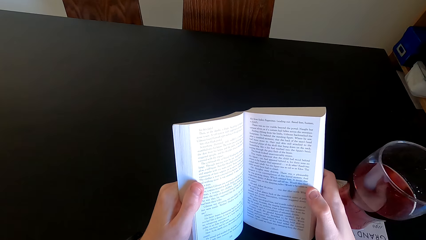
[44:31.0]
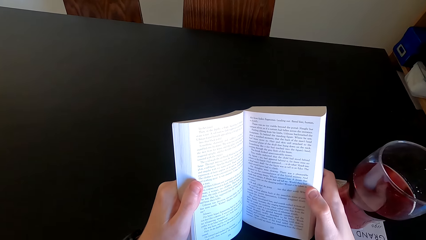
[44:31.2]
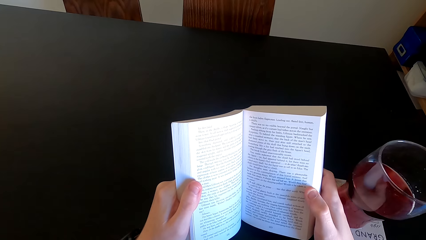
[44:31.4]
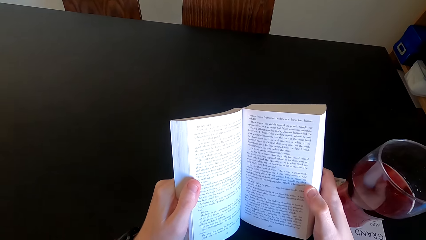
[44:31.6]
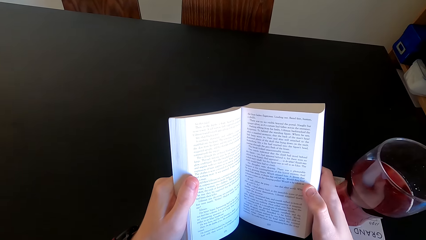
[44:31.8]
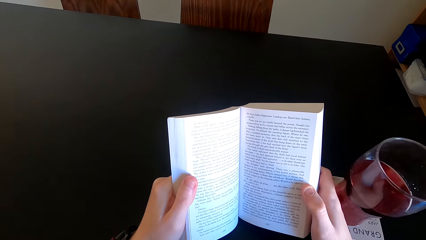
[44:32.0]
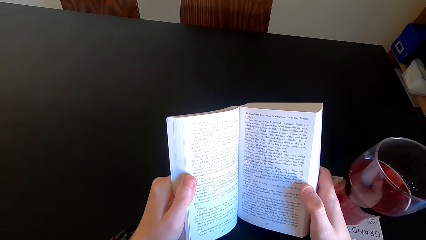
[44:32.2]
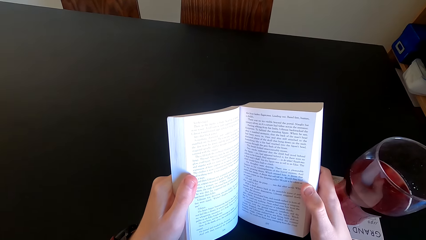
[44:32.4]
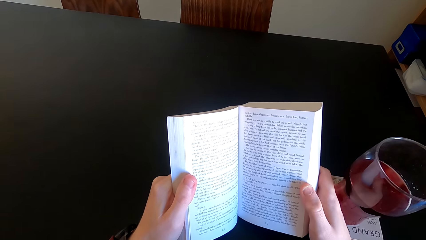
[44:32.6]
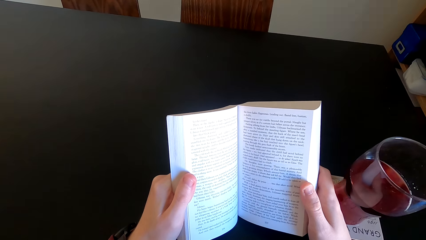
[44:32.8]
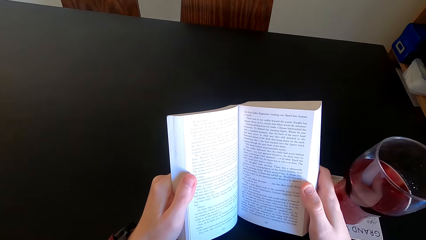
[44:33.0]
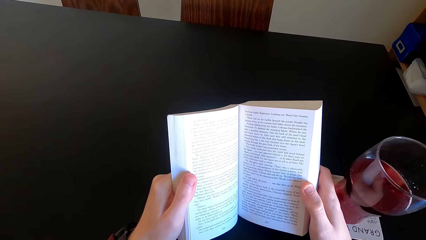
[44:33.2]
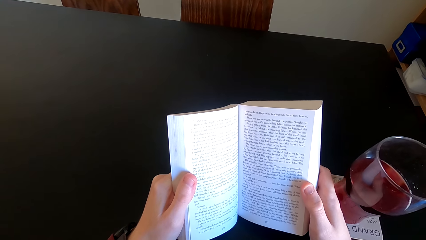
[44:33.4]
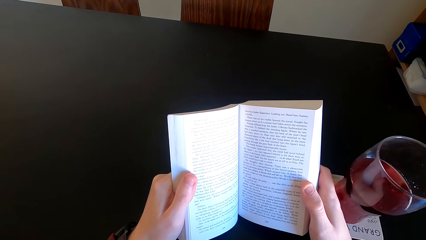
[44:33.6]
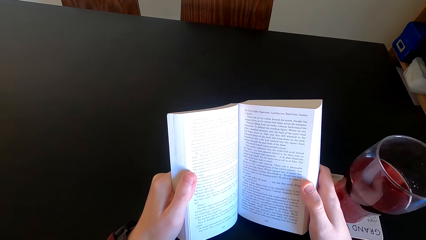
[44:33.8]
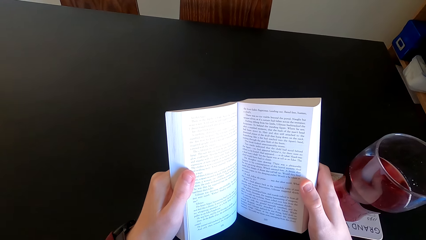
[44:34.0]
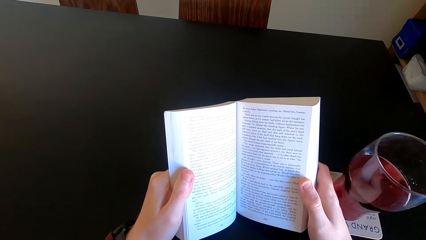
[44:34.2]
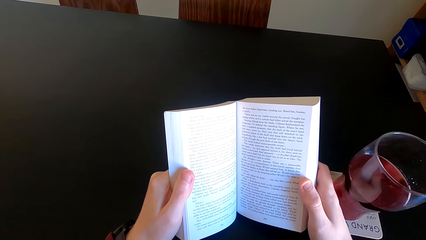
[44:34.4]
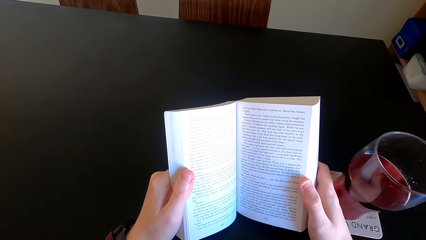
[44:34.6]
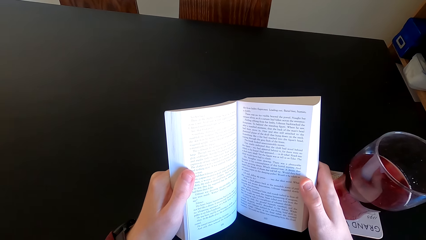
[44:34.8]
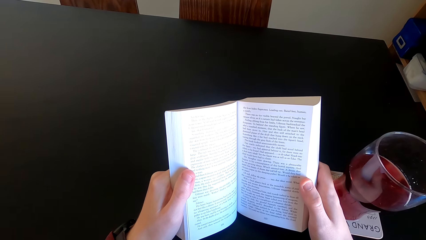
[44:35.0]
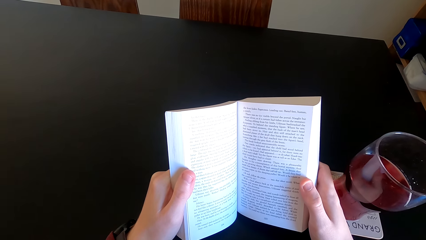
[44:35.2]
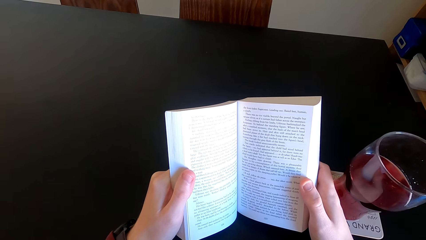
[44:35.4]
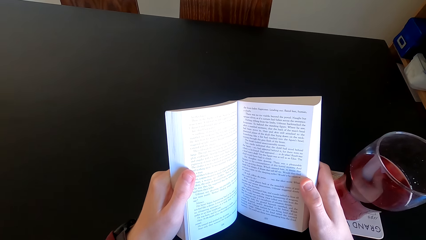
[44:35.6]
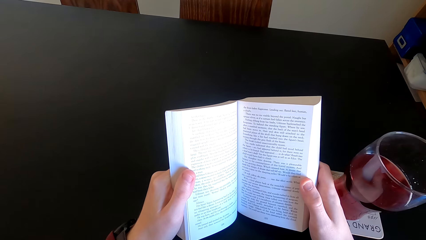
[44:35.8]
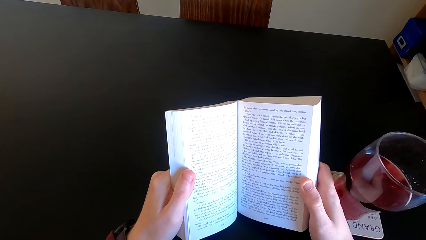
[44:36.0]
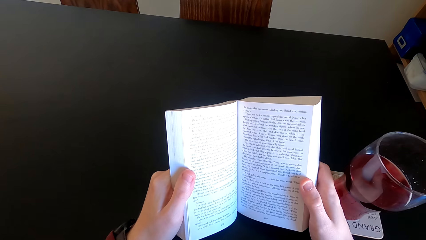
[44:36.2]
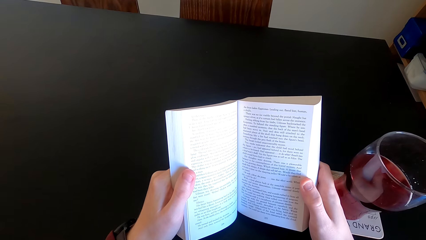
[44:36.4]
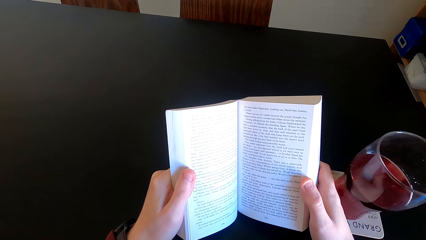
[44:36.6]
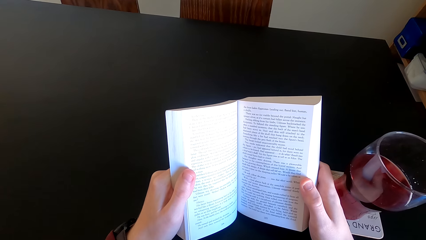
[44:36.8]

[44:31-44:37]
The camera wearer reads the book.

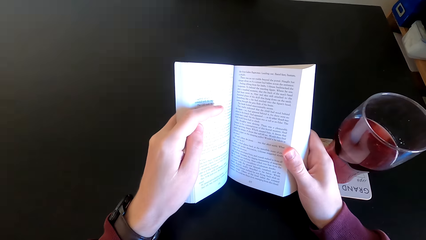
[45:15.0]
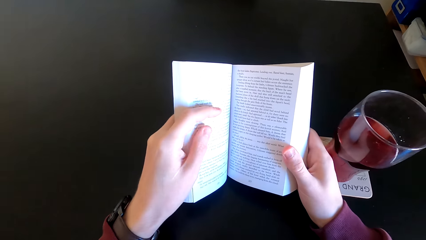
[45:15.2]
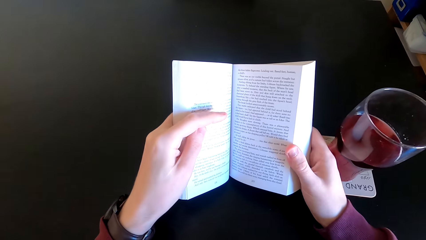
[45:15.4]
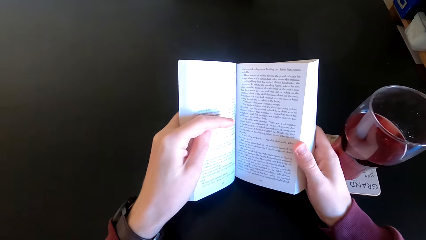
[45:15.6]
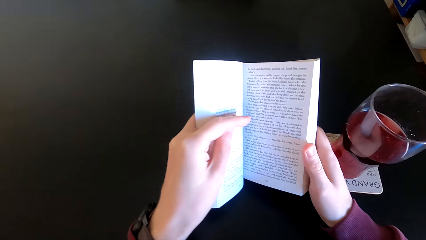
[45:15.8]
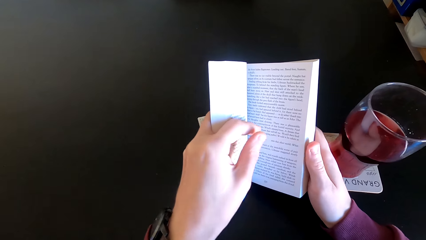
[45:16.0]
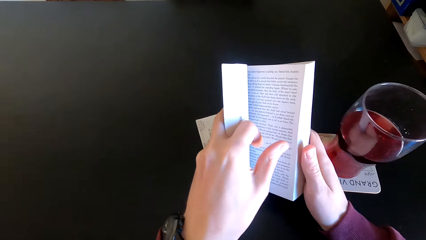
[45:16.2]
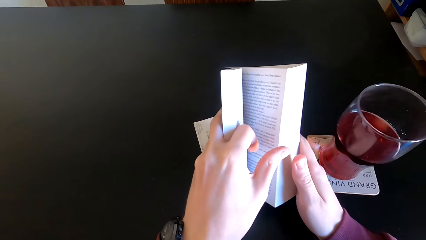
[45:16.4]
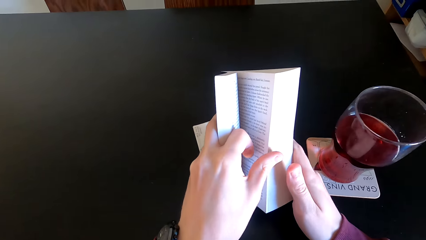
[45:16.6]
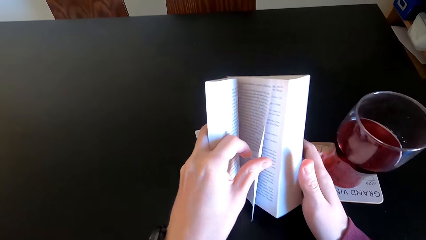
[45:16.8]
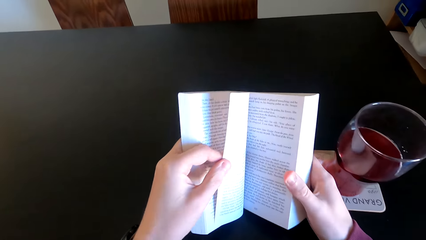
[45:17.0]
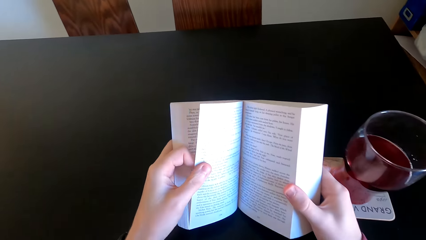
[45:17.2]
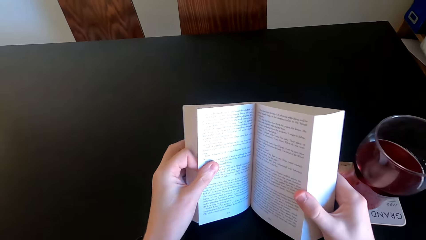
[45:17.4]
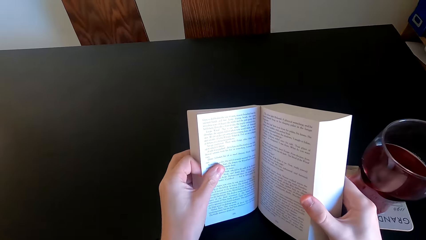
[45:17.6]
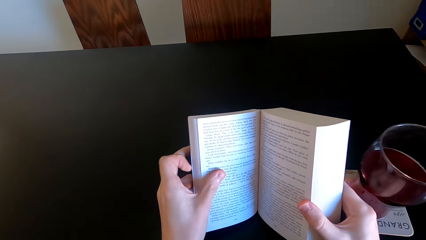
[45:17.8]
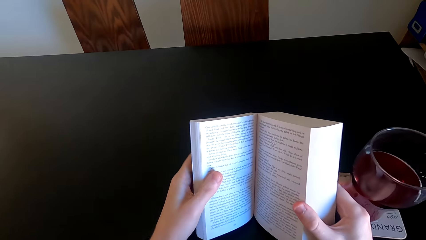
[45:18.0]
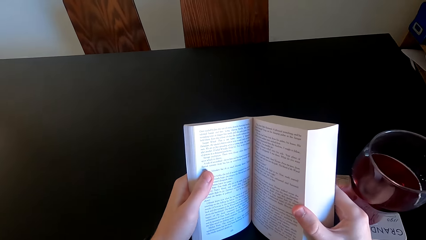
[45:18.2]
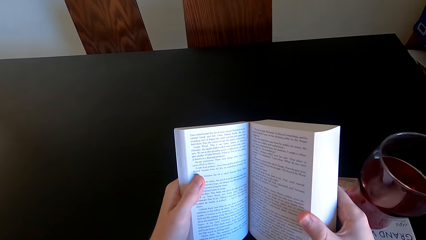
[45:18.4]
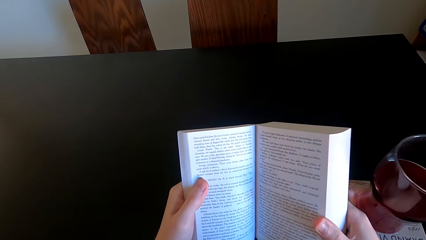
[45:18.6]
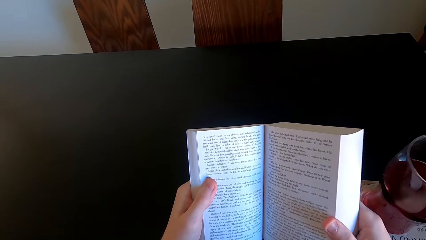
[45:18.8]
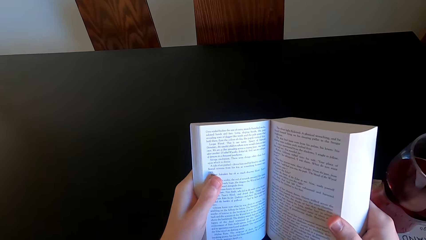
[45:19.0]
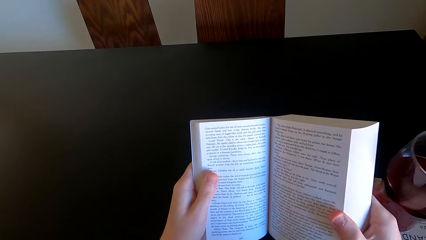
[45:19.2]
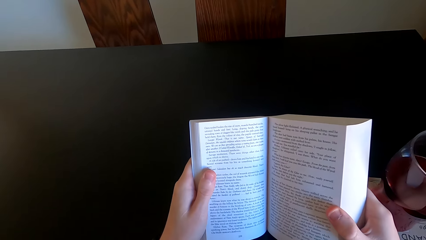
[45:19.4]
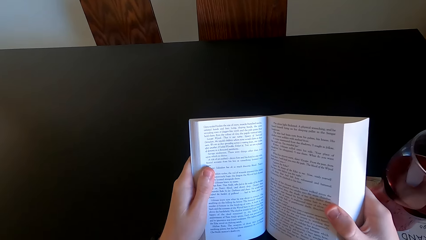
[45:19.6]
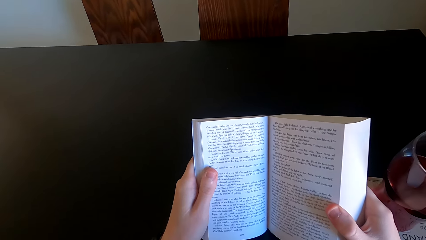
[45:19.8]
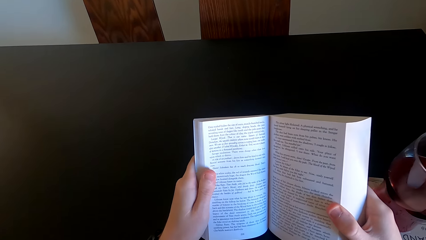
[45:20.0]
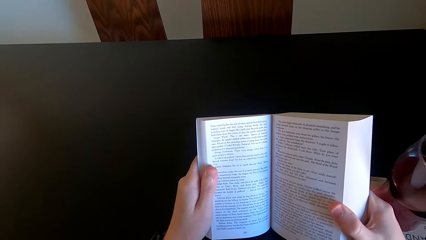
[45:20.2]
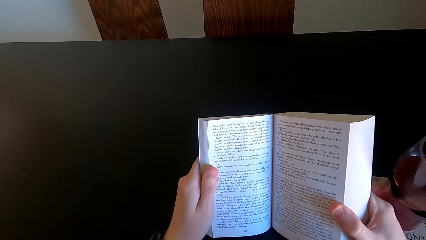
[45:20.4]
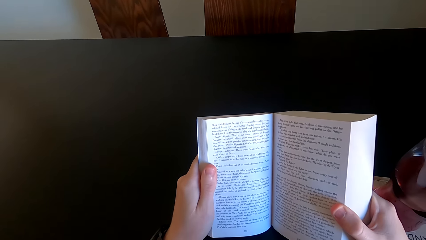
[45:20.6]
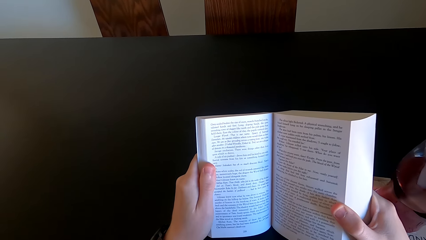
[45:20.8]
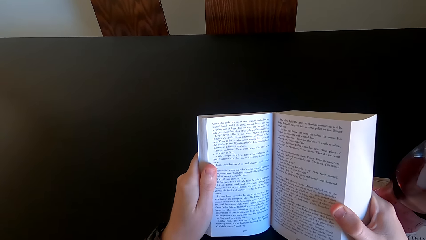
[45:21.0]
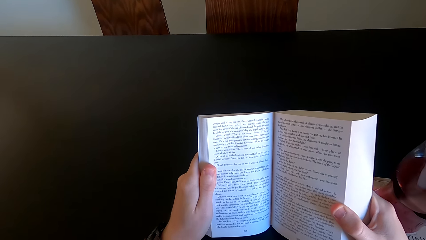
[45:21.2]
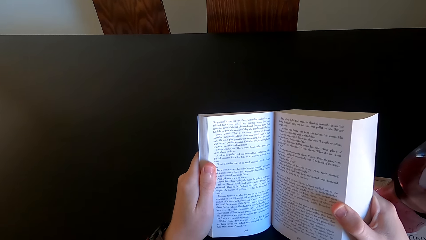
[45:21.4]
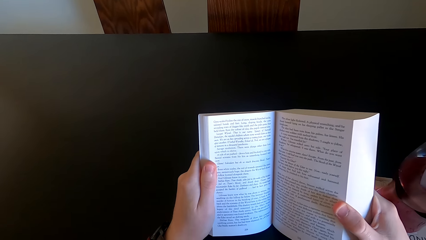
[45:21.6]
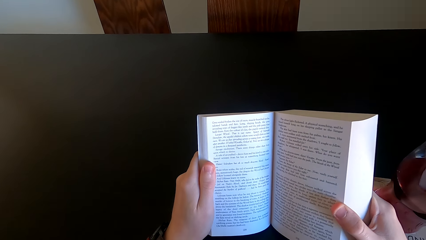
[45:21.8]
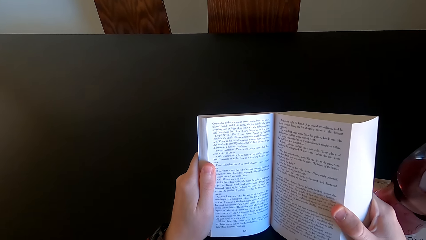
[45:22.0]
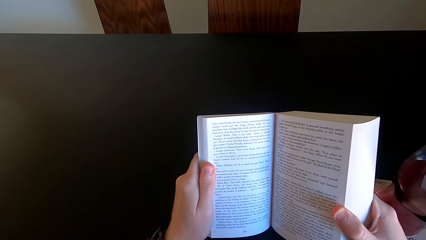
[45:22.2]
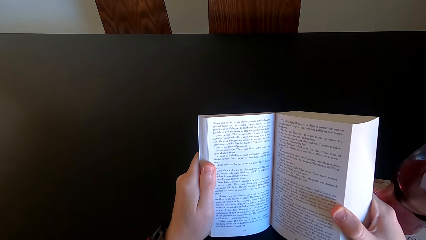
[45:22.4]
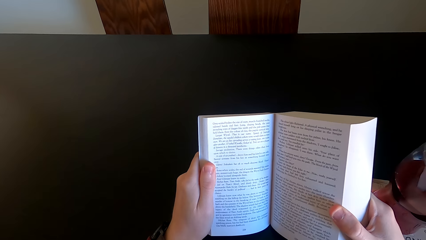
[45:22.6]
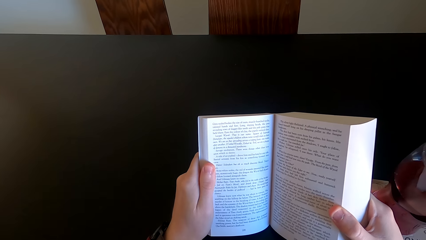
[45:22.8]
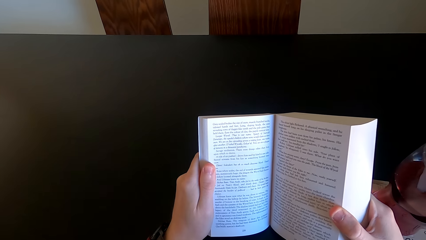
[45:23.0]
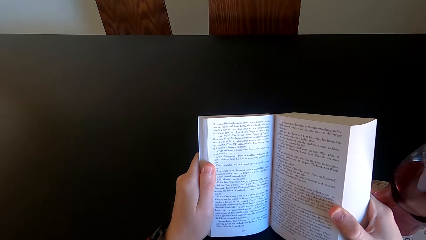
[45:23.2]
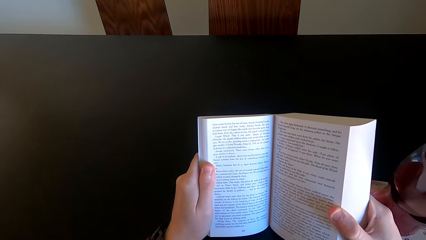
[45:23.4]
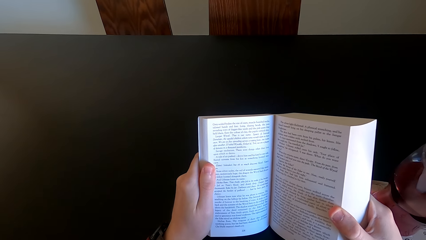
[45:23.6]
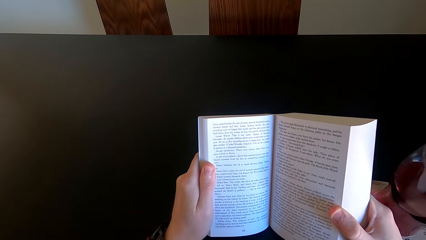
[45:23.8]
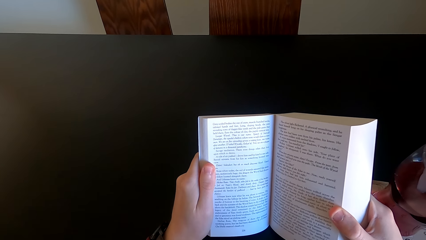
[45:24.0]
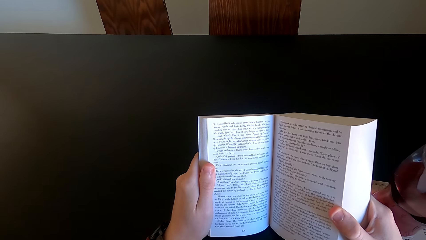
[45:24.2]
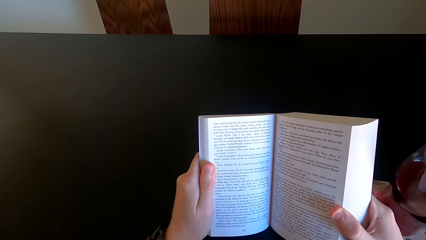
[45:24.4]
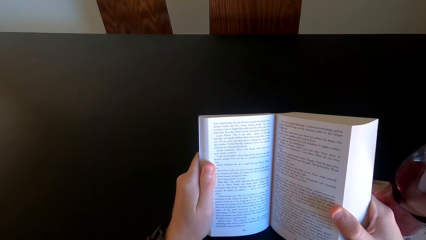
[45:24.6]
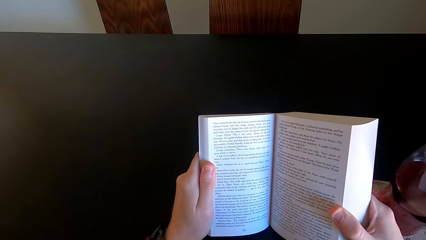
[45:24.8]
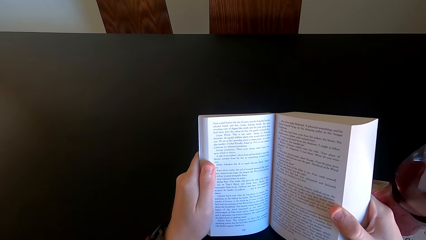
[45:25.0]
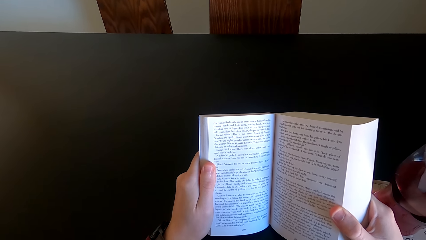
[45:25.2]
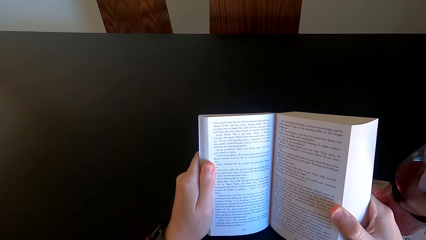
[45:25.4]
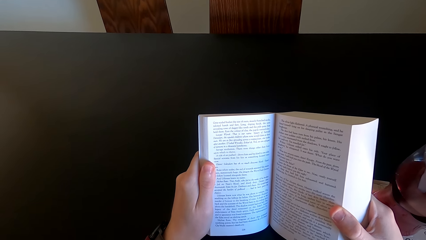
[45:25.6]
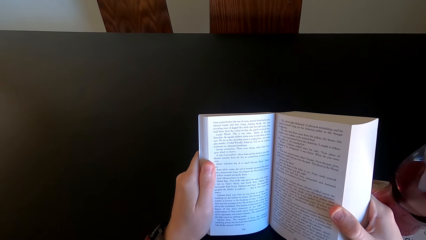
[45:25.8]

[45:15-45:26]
The camera wearer opens another page of the novel book. They continue to read the novel book.
